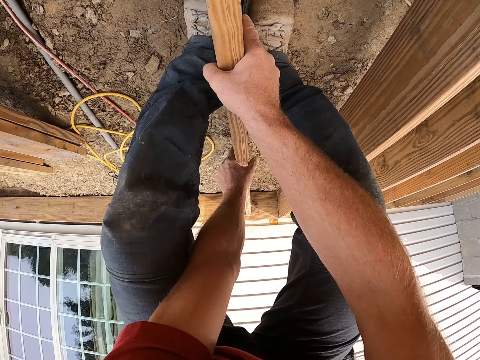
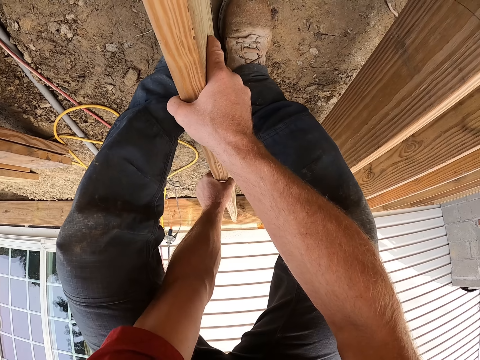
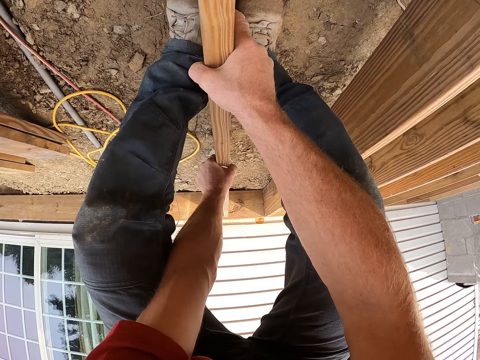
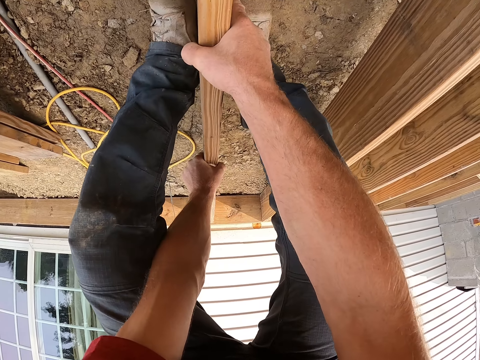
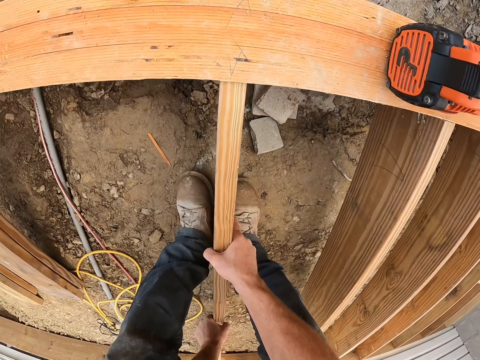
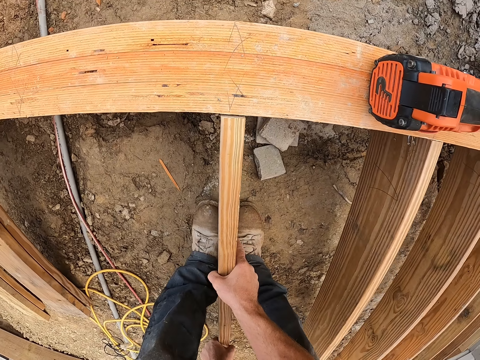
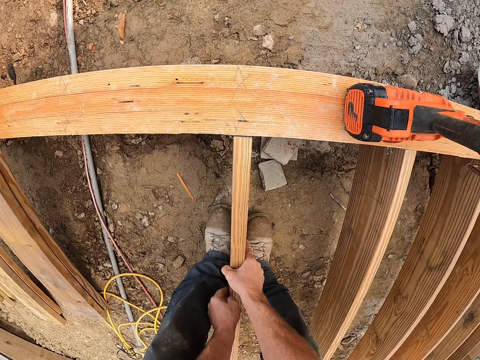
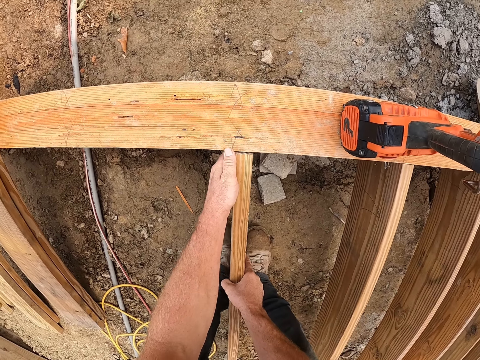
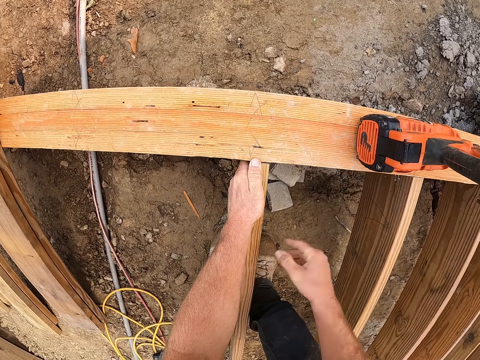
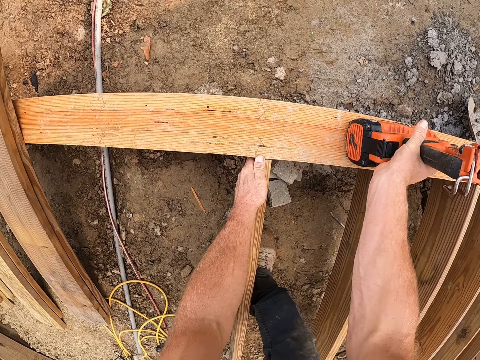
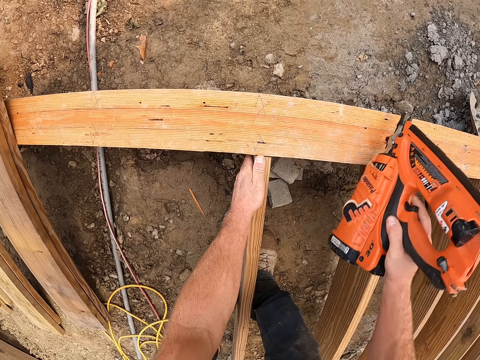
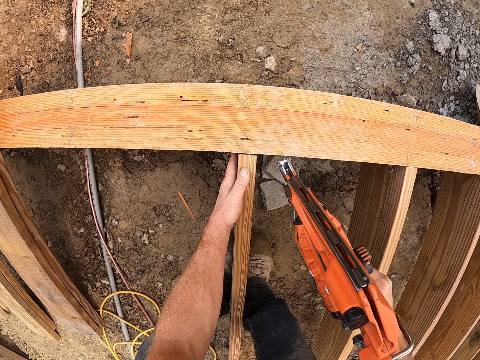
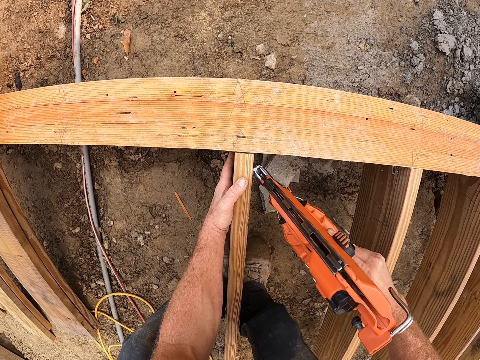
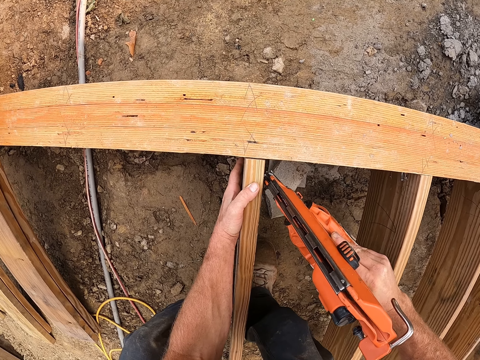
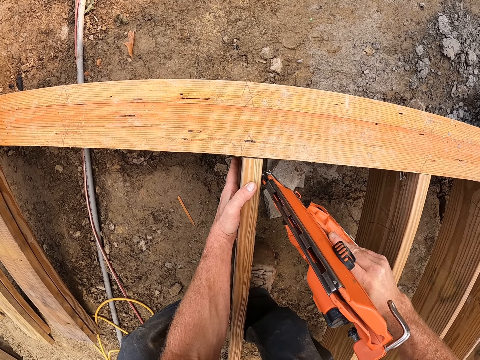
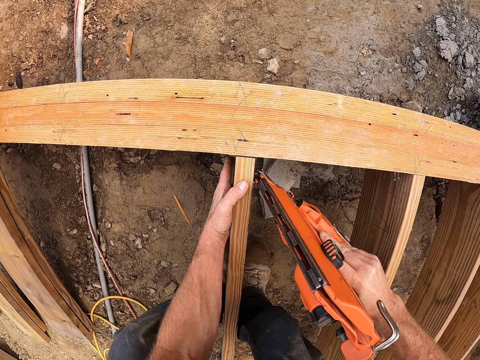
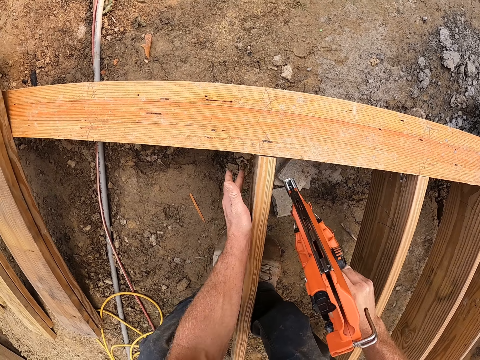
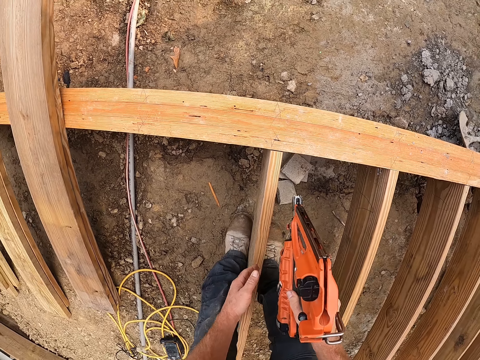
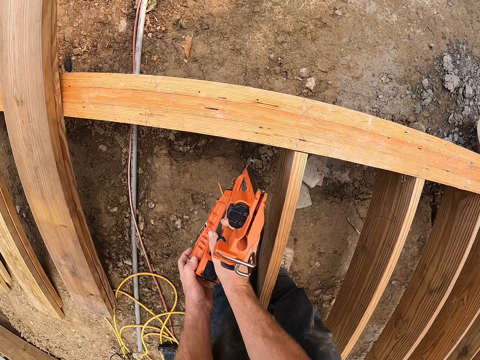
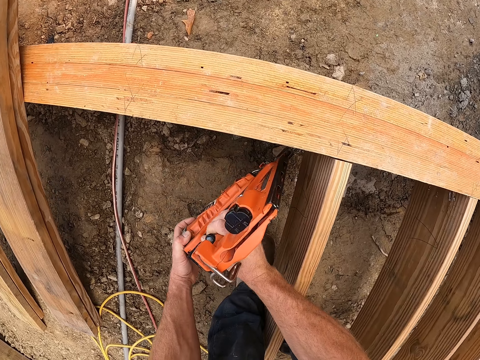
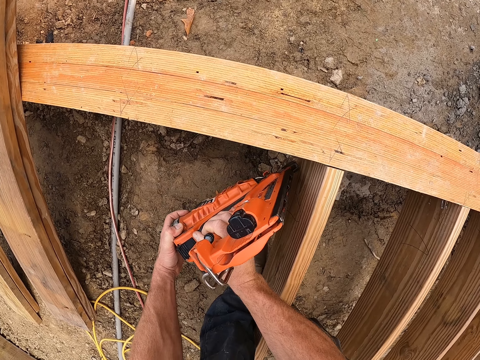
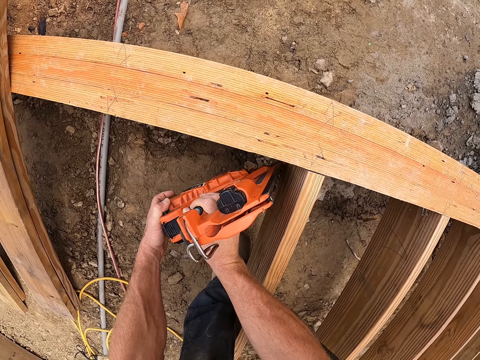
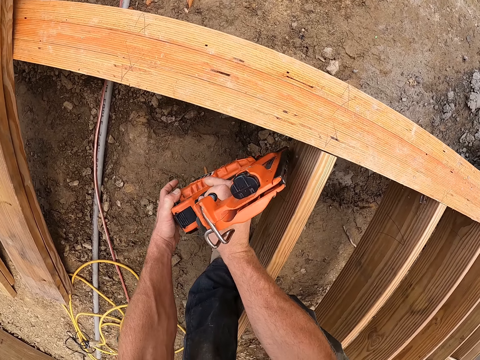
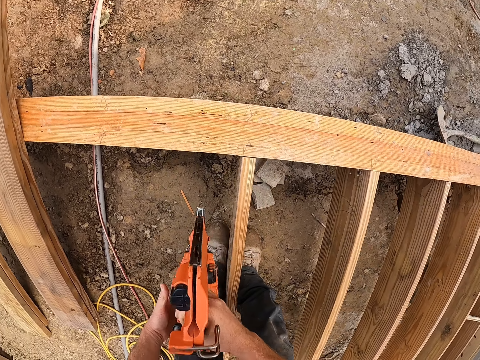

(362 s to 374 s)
The camera wearer picks up the nail gun from the wood. They nail one side of the wood with the nail gun.

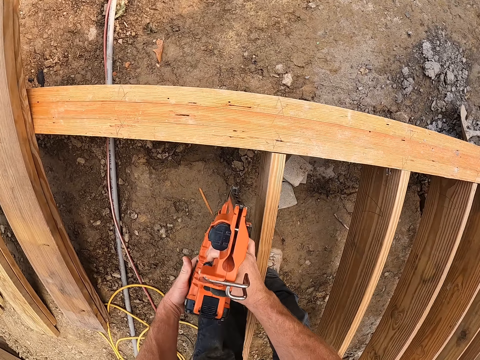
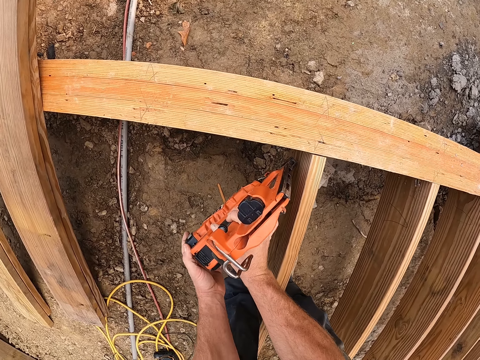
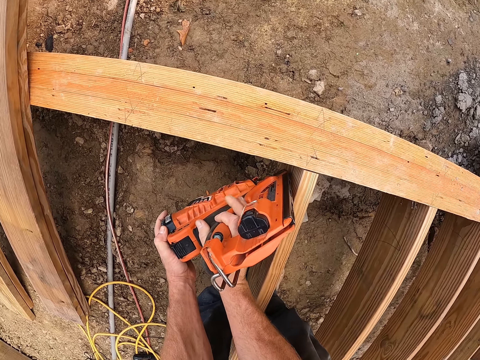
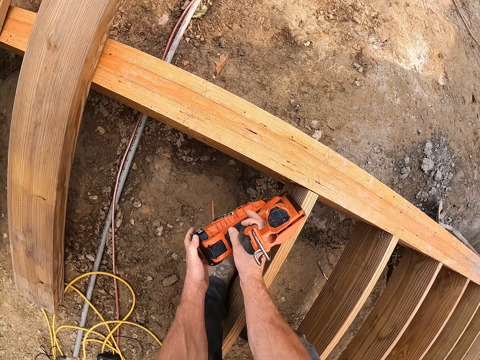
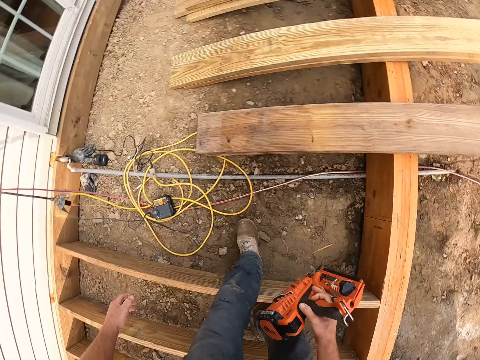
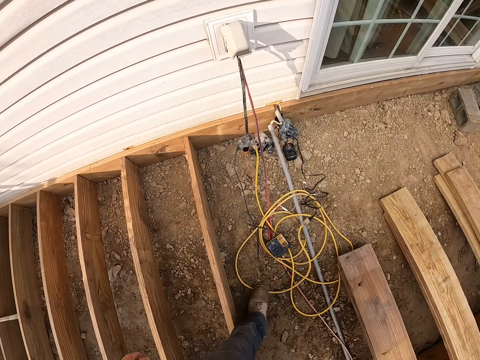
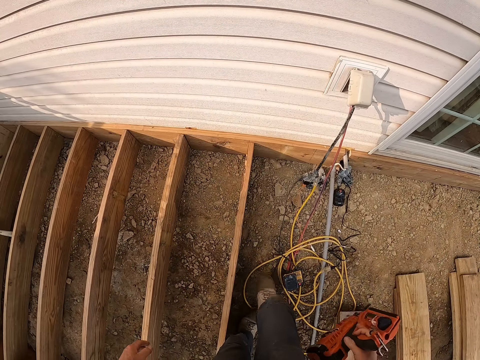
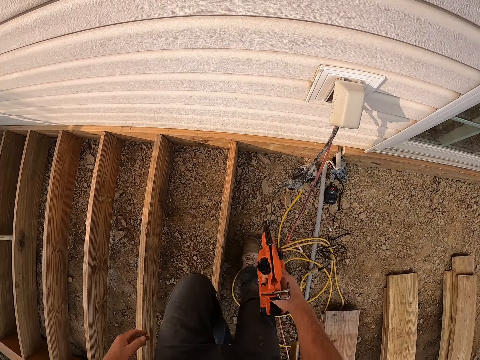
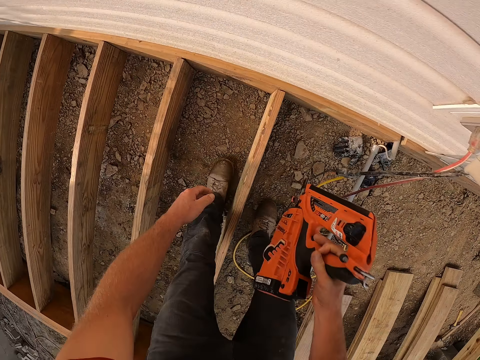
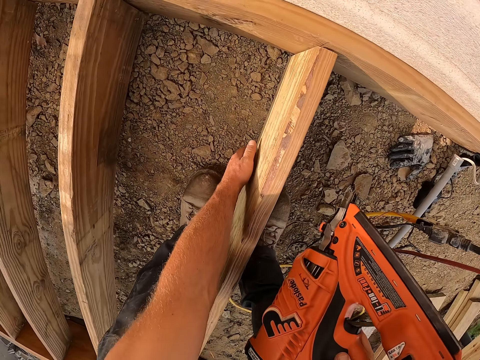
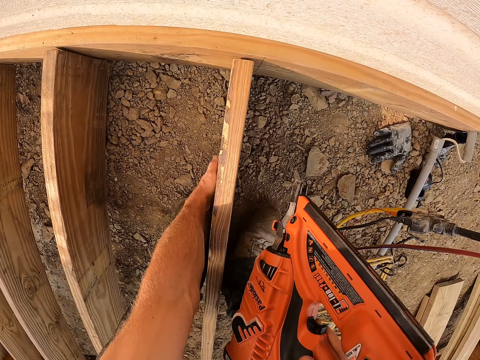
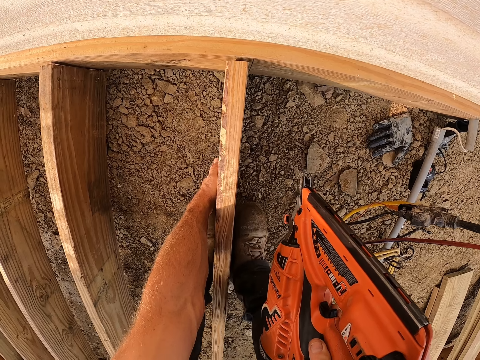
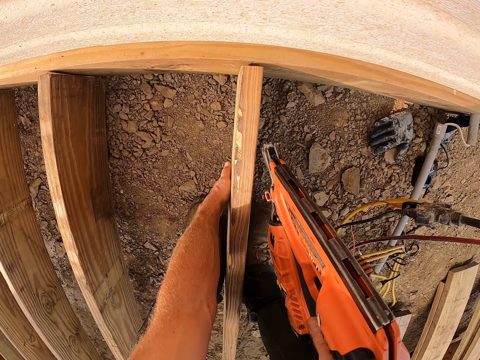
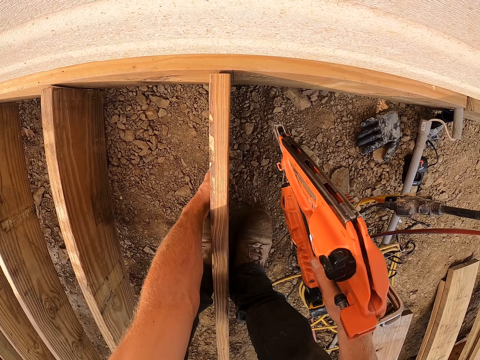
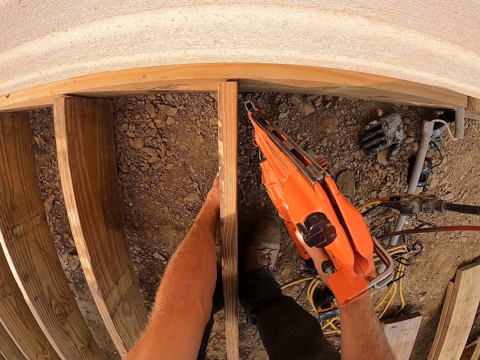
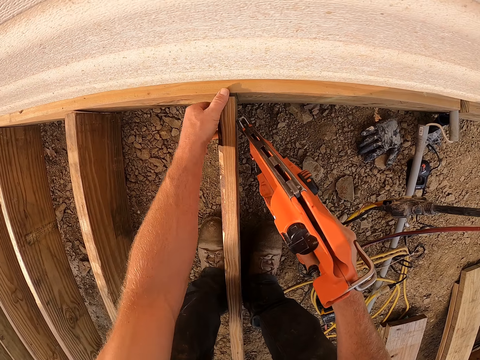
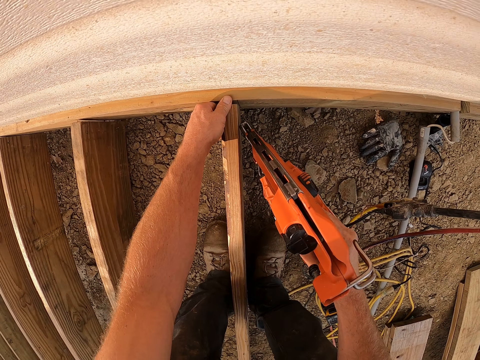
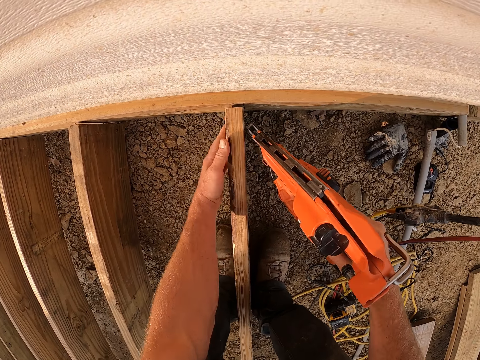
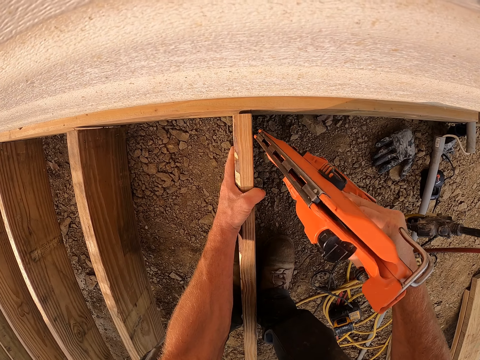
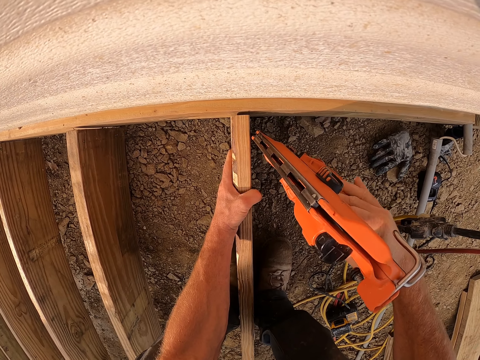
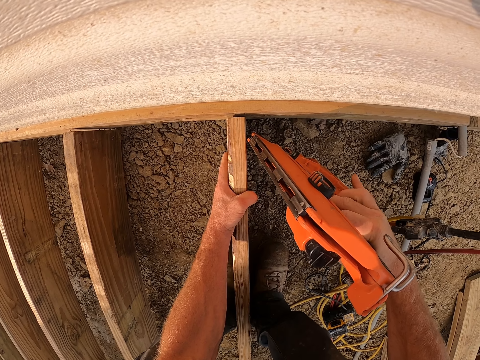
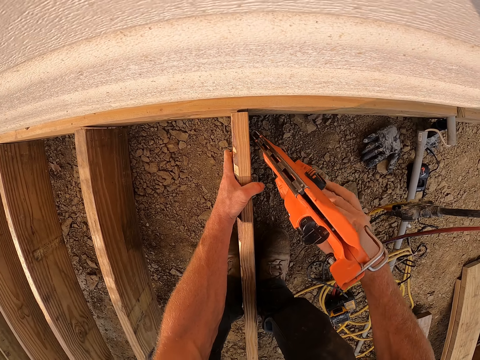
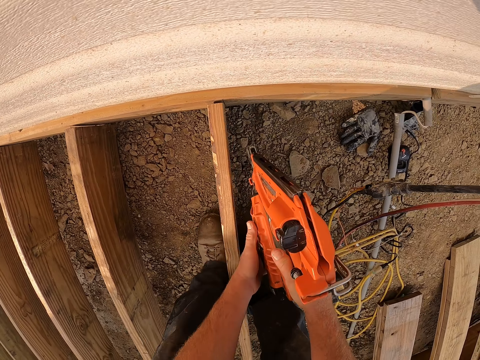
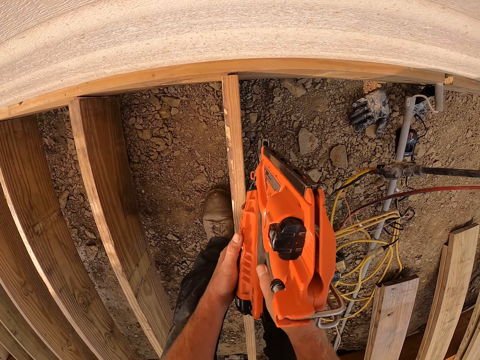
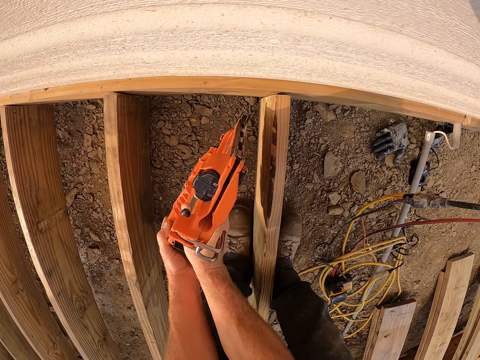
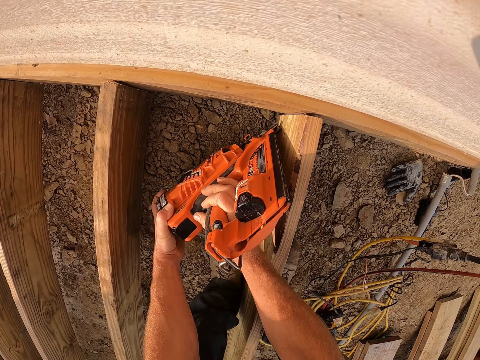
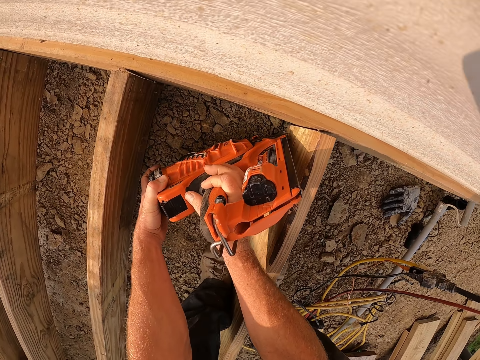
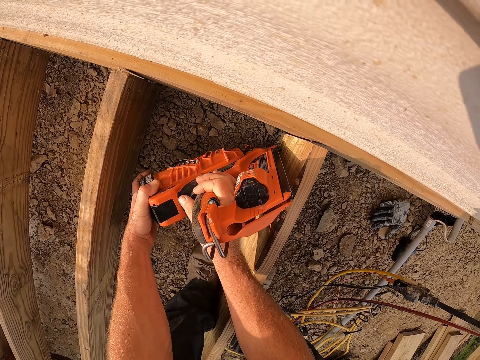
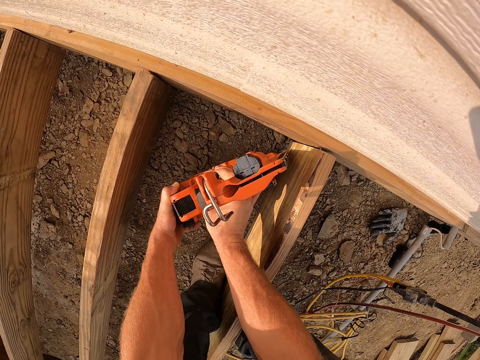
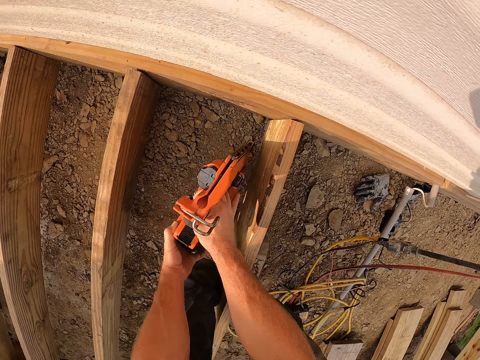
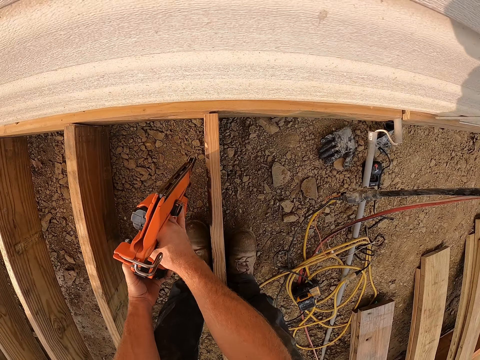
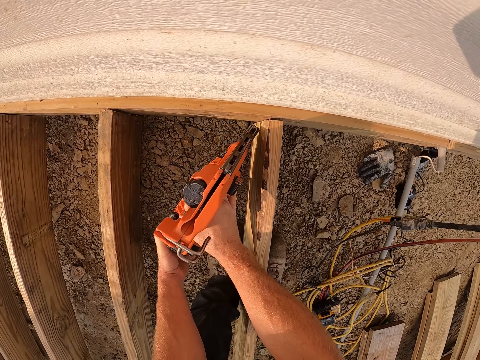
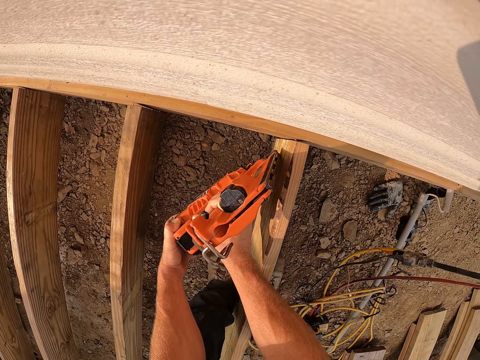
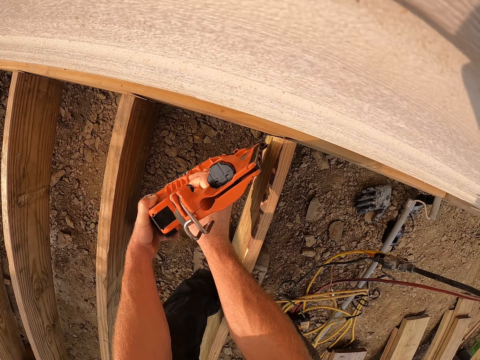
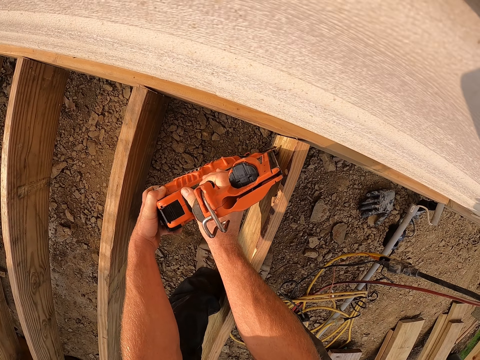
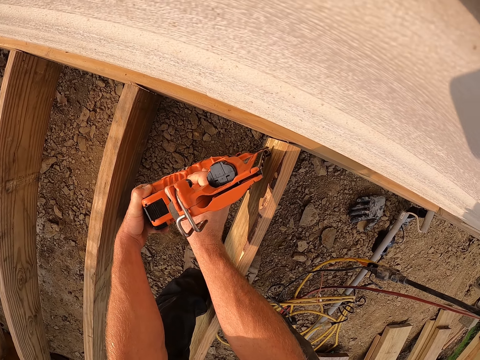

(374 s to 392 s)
The camera wearer turns towards the other side of the wood. They adjust the wood. They nail the other side of the wood with the nail gun.
